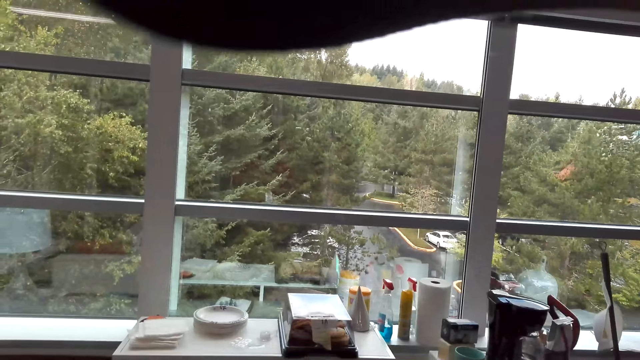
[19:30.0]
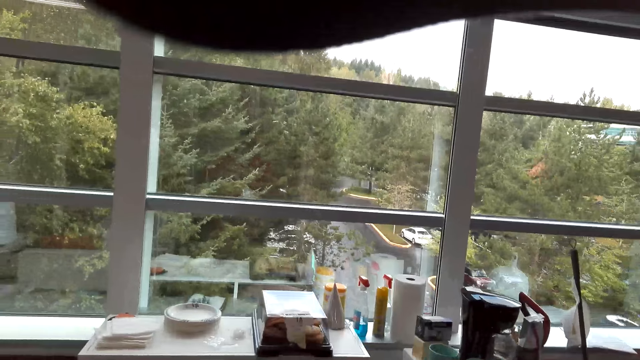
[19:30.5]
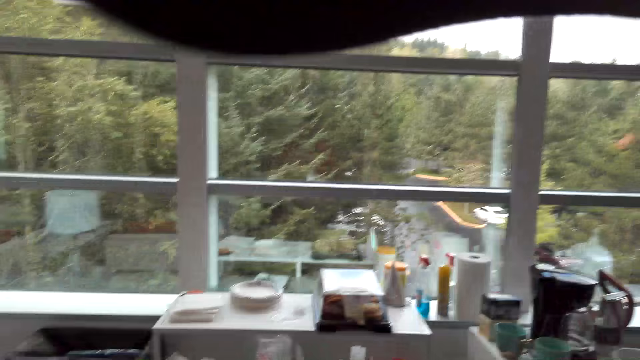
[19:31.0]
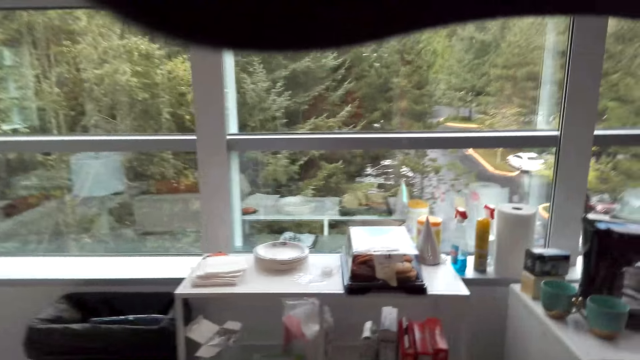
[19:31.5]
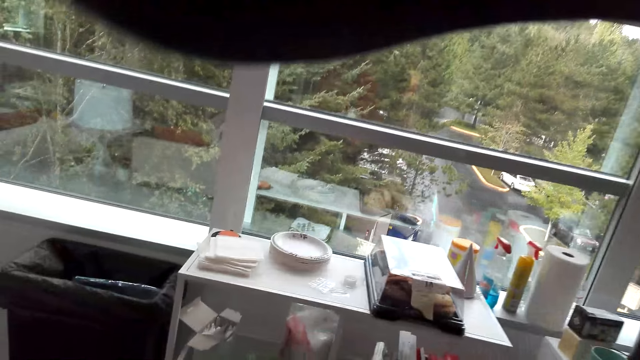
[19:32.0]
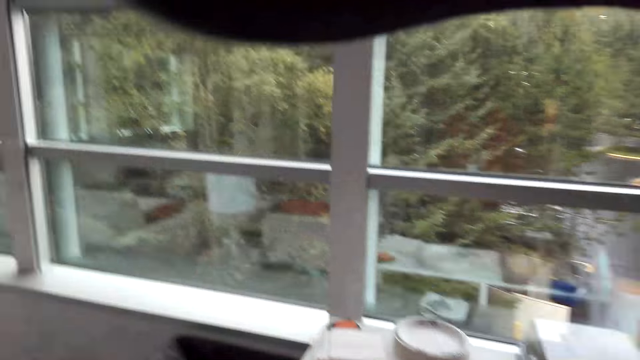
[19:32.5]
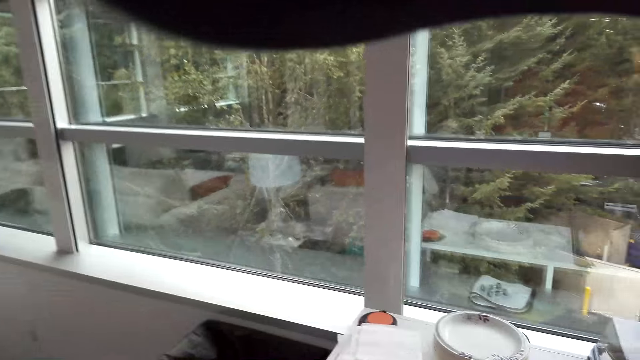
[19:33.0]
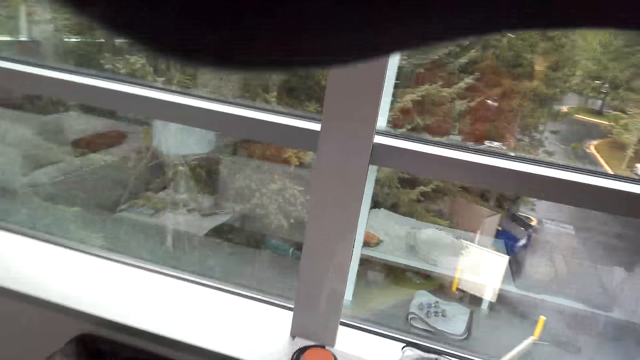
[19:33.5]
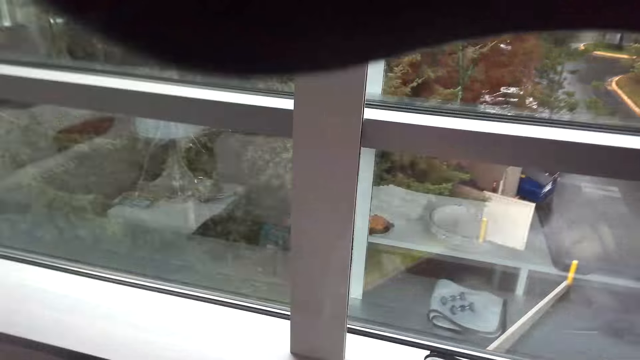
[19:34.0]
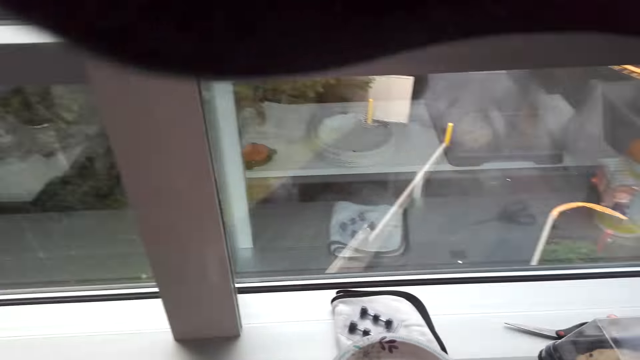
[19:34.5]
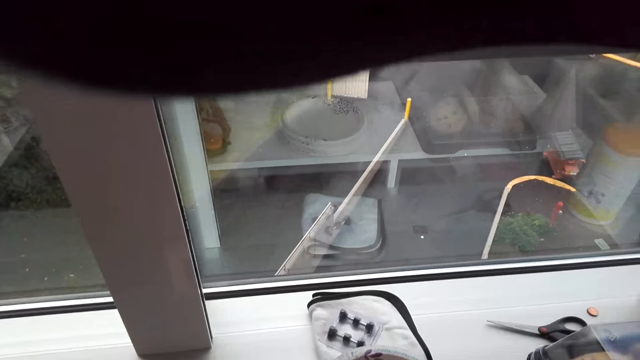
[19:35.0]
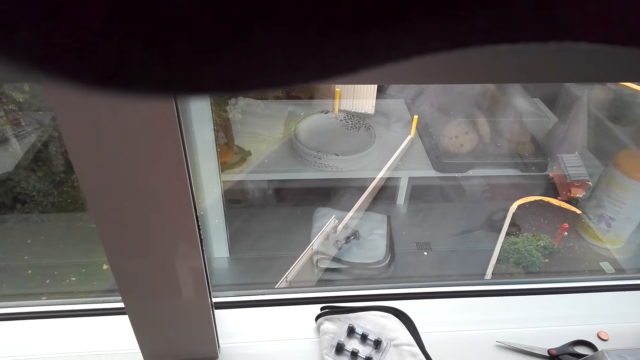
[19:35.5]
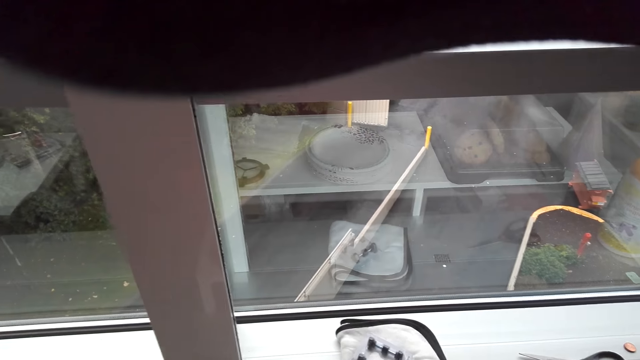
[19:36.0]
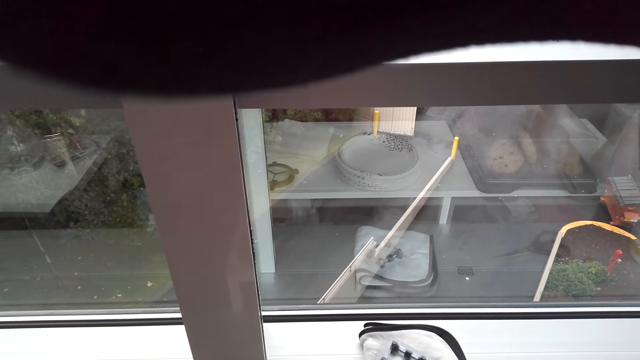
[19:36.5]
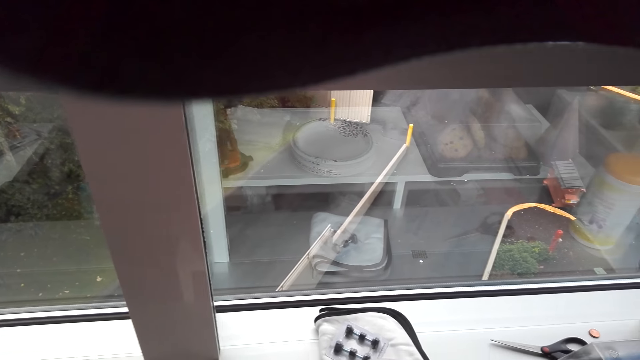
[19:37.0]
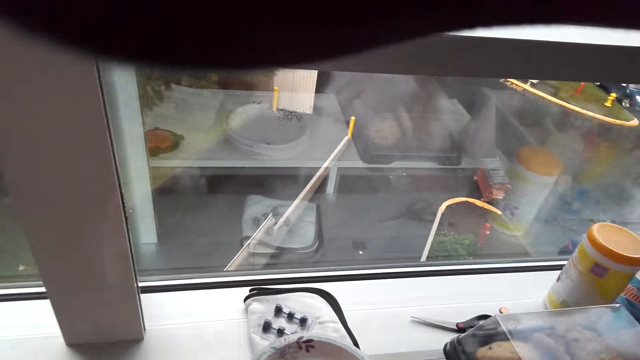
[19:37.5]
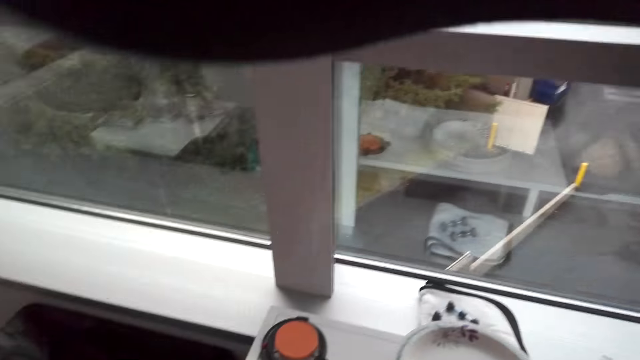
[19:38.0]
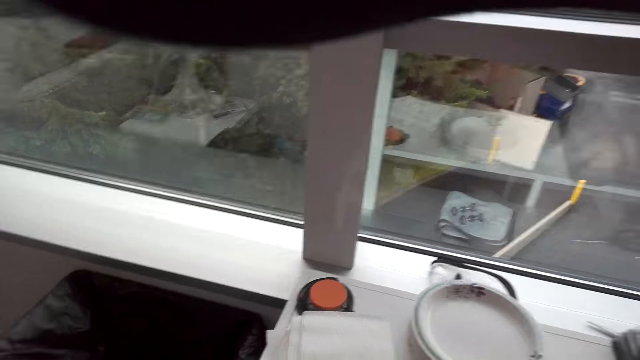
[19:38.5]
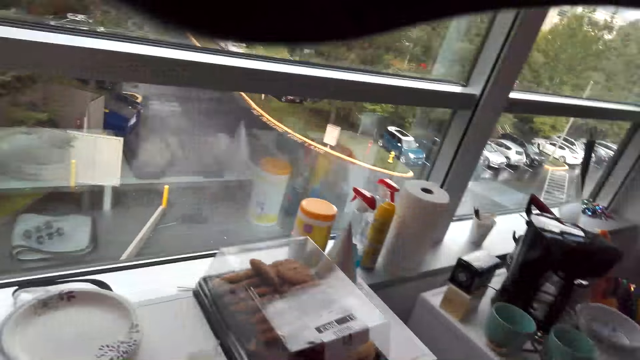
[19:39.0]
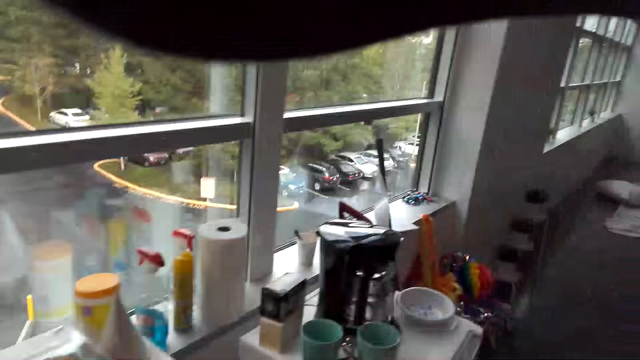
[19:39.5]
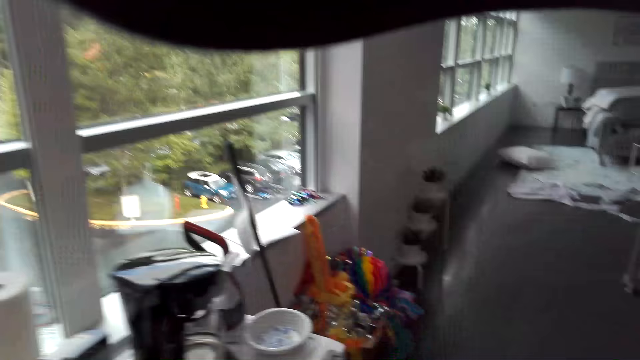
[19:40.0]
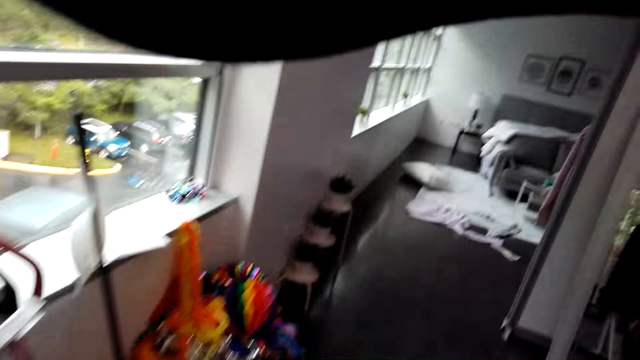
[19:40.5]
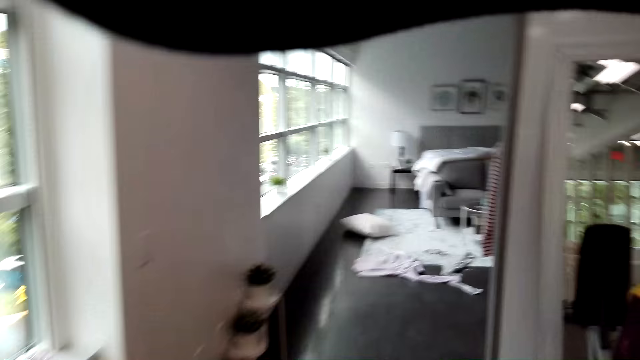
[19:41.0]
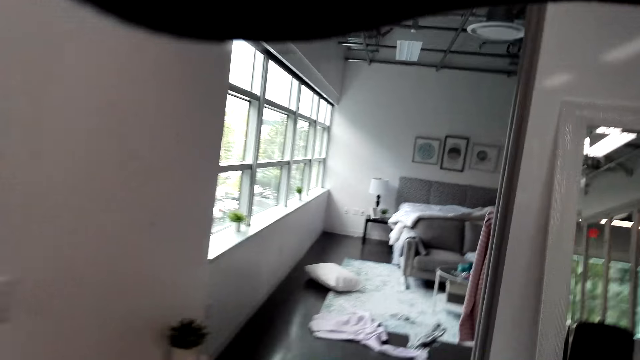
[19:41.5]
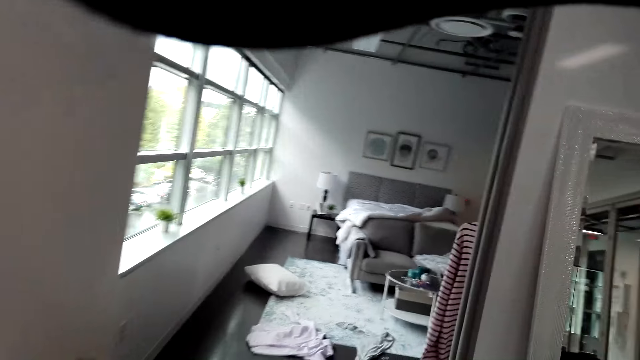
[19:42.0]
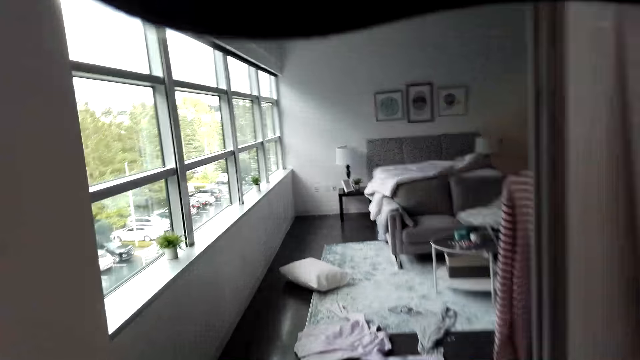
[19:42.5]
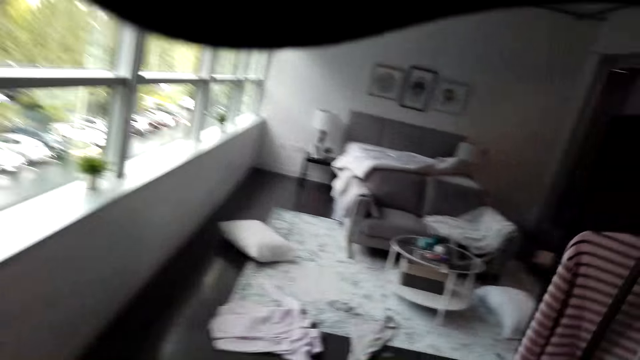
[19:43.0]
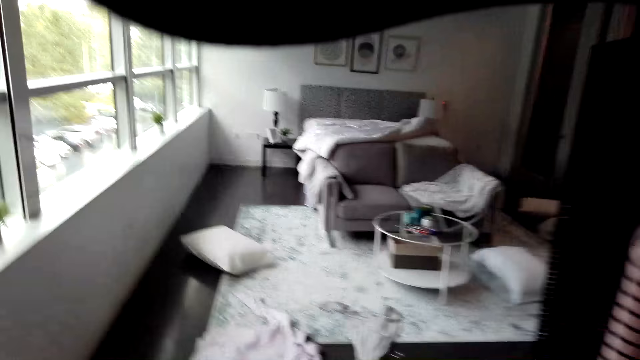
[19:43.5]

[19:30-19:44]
The camera wearer turns the cookie on the turntable. They walk in the room.

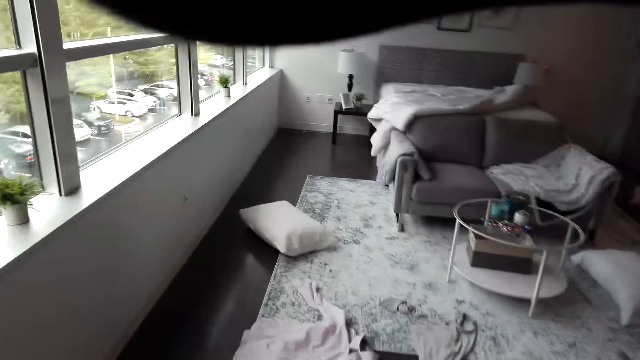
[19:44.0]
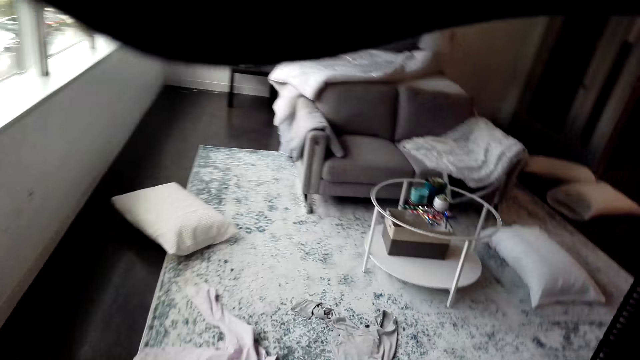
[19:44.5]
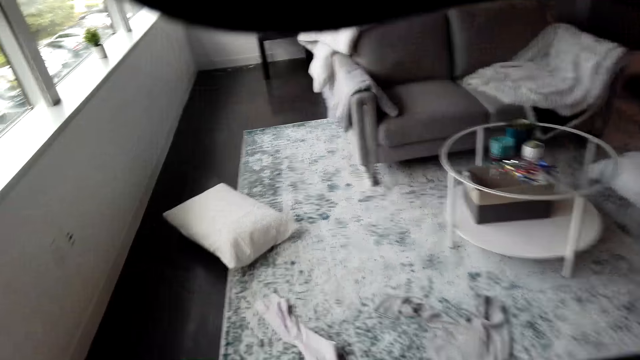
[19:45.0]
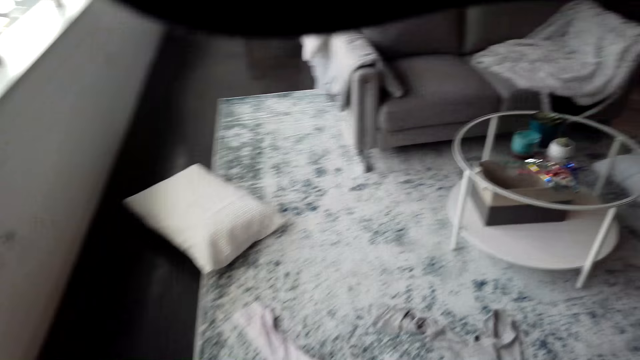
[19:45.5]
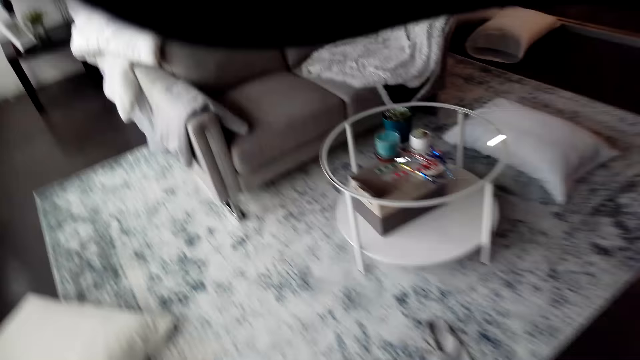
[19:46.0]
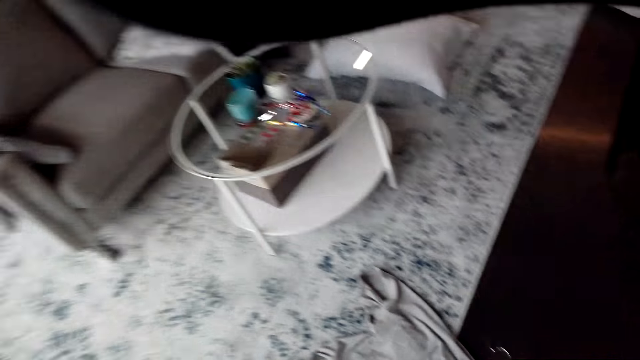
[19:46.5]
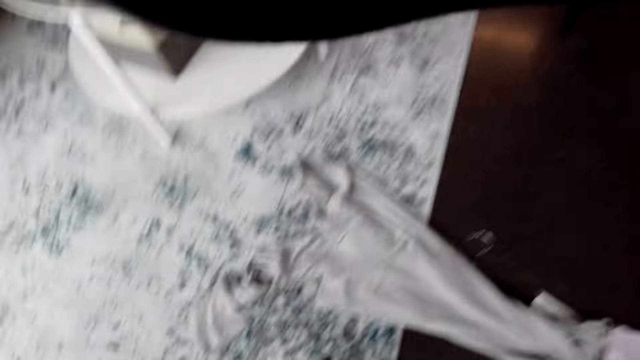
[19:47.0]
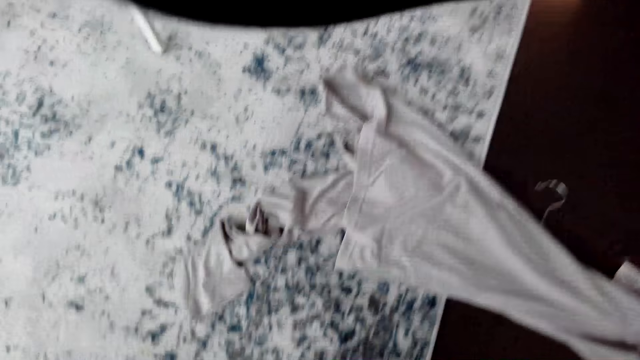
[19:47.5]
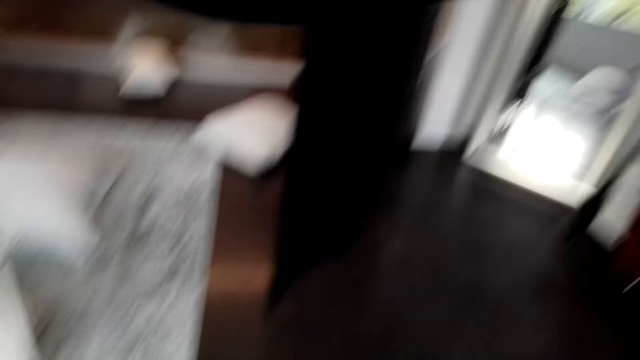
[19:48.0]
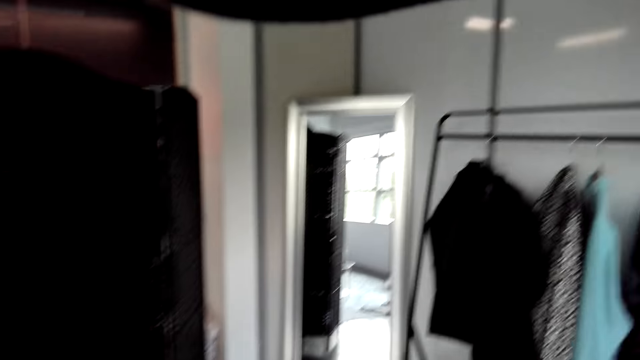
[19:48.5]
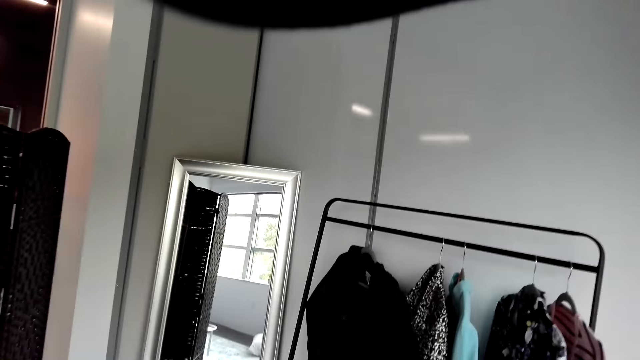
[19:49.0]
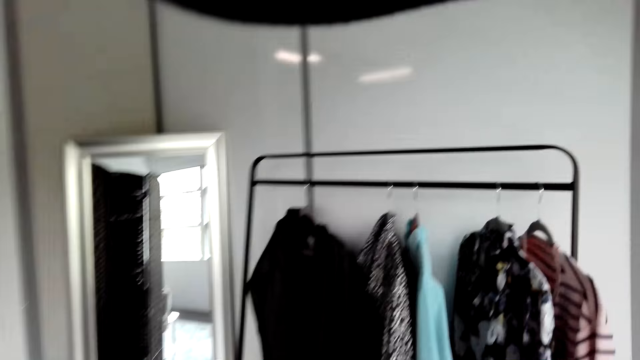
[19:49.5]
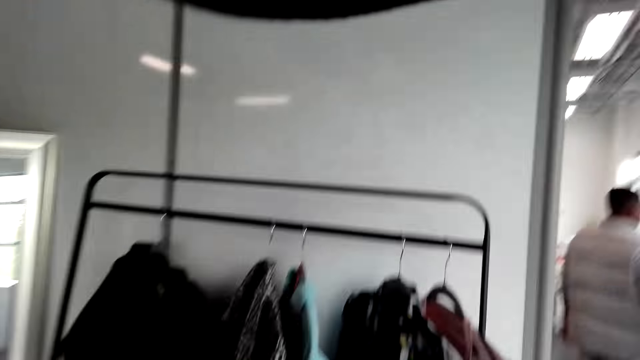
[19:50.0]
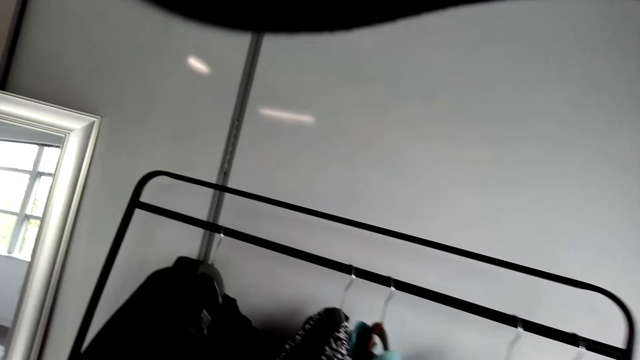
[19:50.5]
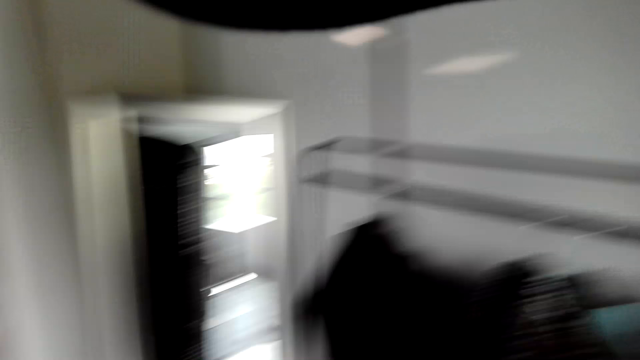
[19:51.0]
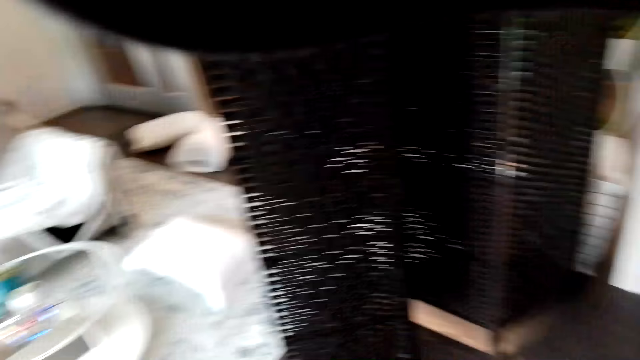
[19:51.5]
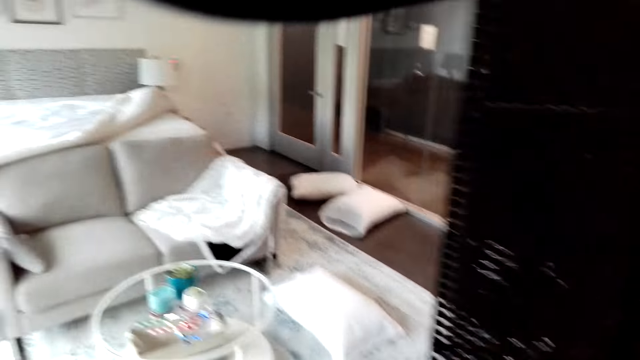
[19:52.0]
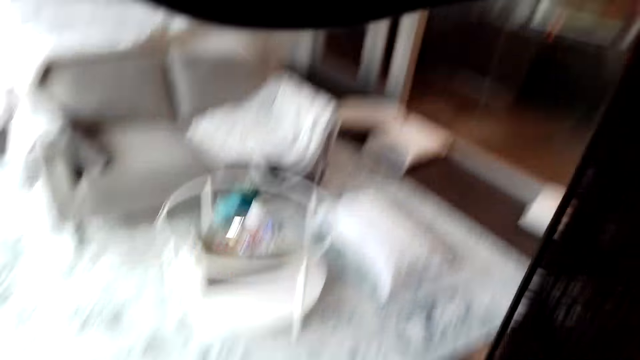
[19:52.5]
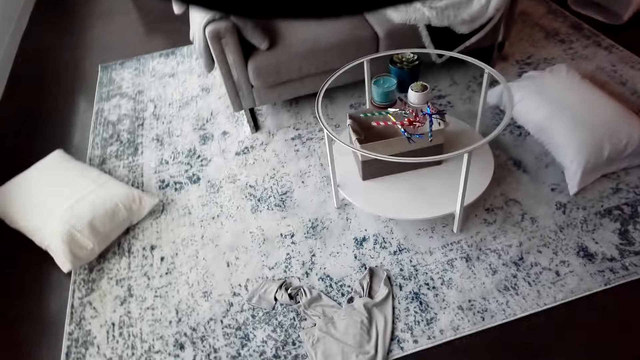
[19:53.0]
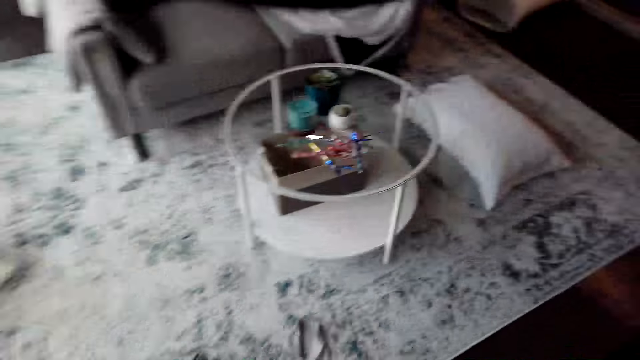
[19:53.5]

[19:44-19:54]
The camera wearer looks at the cloth on the floor. They hang the cloth on the closet. They move in the room.
